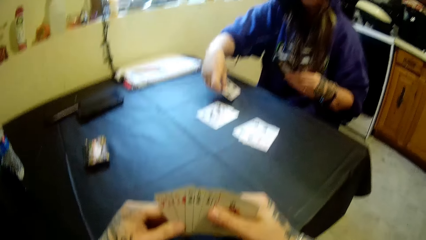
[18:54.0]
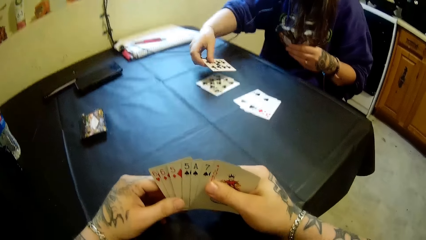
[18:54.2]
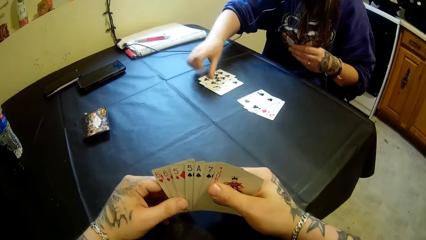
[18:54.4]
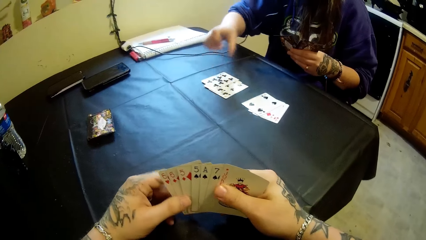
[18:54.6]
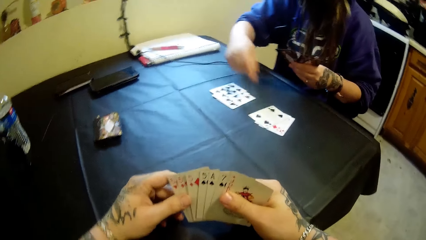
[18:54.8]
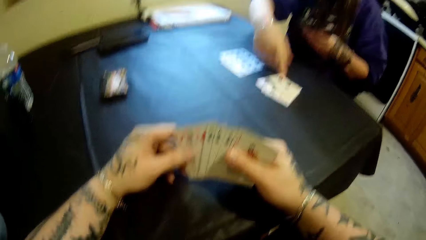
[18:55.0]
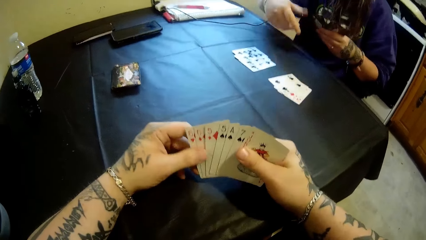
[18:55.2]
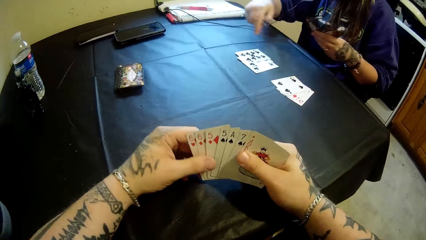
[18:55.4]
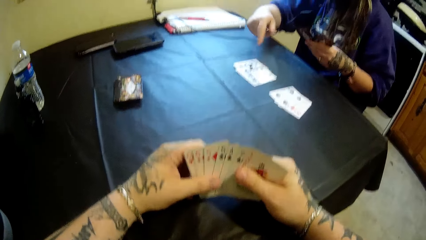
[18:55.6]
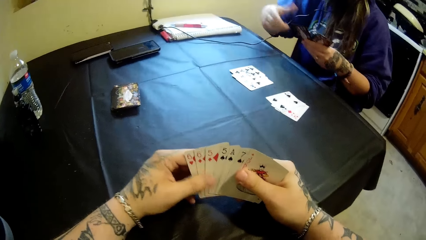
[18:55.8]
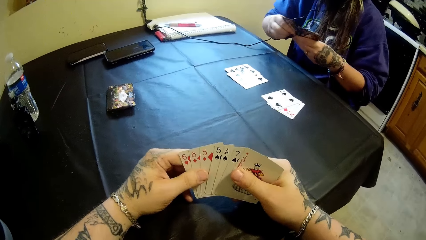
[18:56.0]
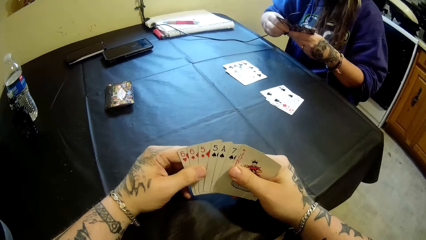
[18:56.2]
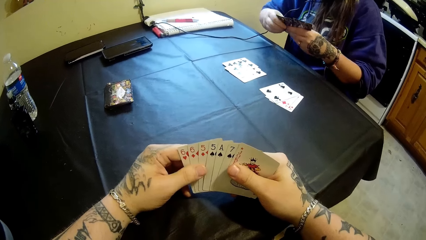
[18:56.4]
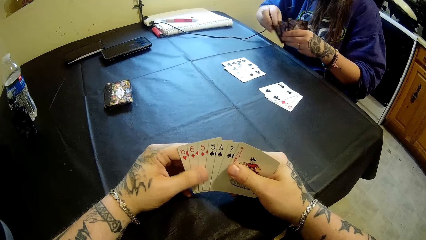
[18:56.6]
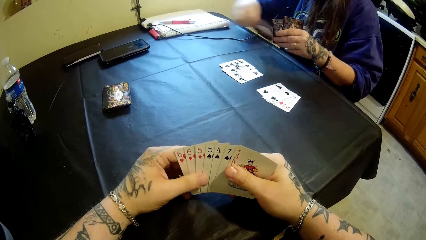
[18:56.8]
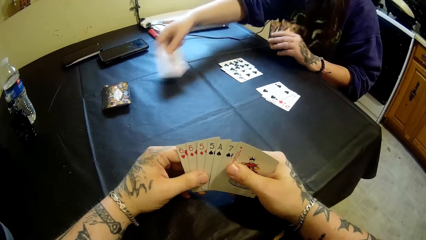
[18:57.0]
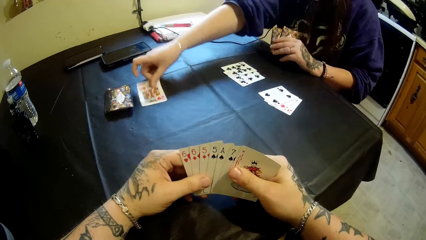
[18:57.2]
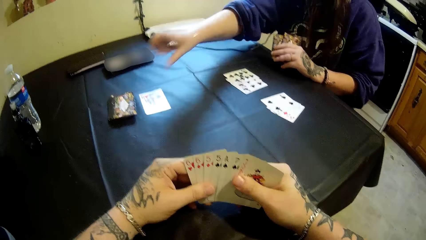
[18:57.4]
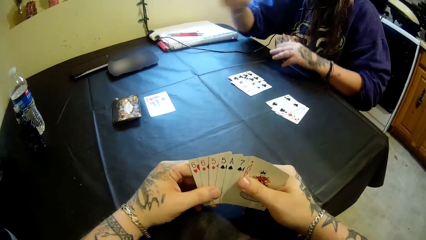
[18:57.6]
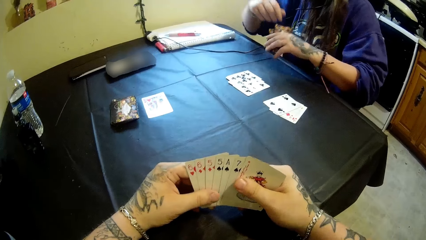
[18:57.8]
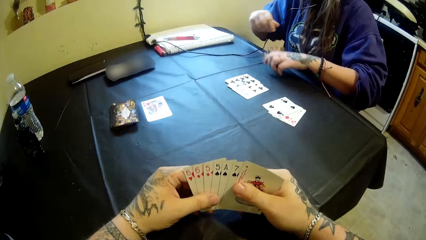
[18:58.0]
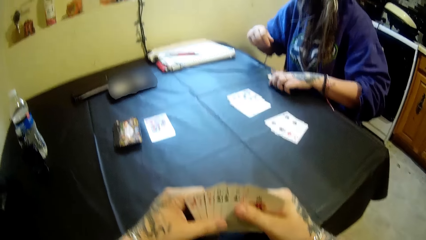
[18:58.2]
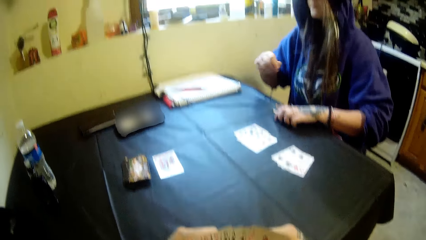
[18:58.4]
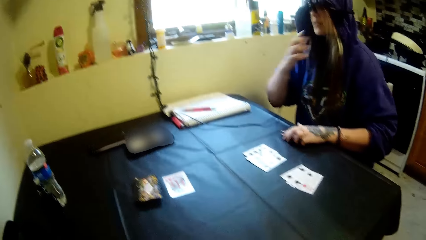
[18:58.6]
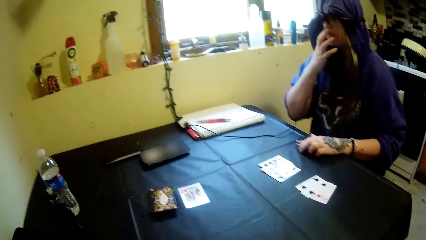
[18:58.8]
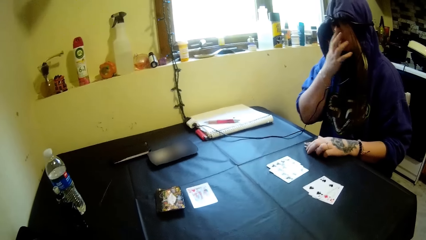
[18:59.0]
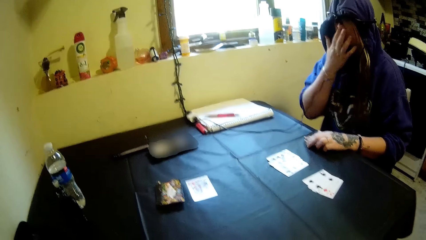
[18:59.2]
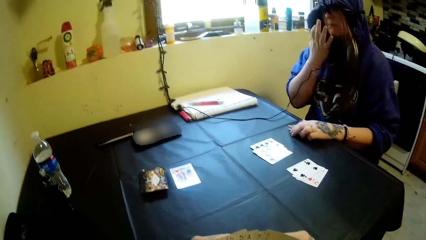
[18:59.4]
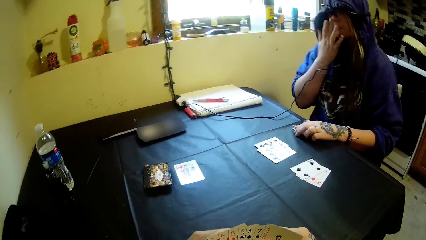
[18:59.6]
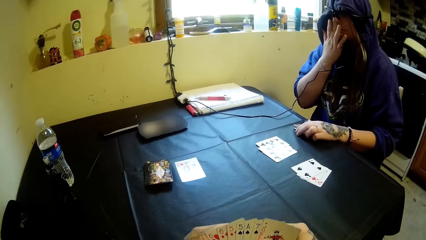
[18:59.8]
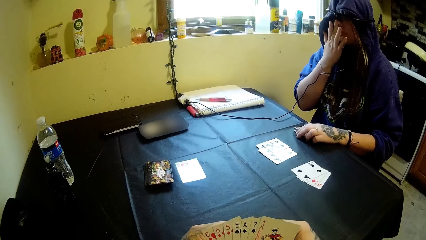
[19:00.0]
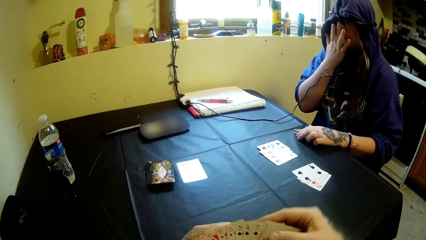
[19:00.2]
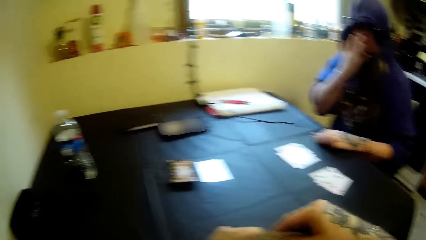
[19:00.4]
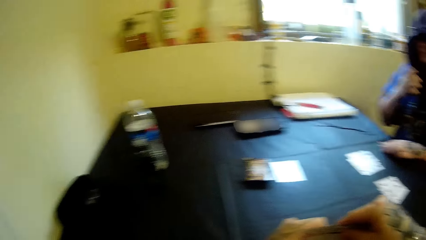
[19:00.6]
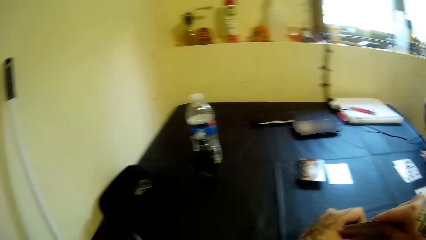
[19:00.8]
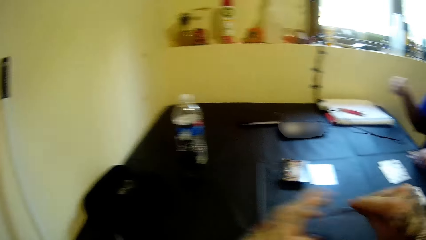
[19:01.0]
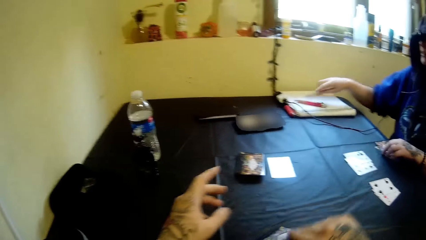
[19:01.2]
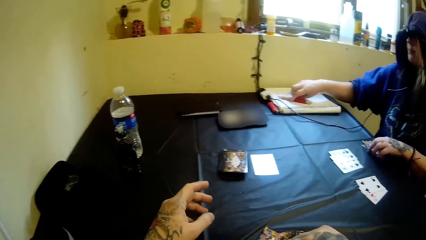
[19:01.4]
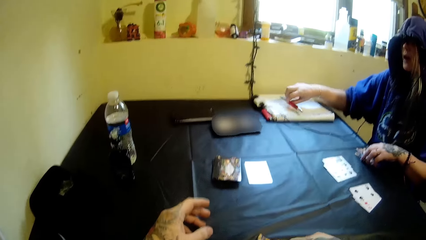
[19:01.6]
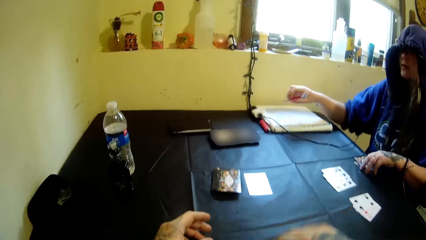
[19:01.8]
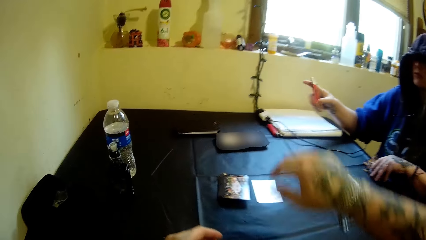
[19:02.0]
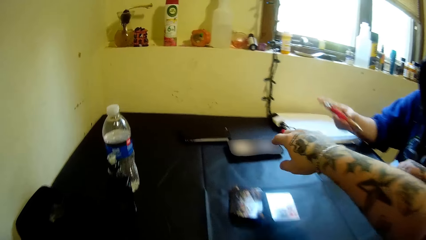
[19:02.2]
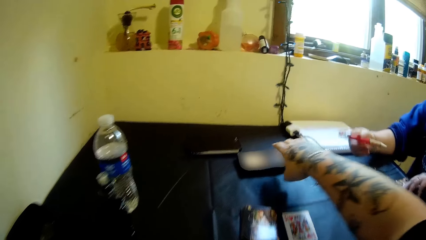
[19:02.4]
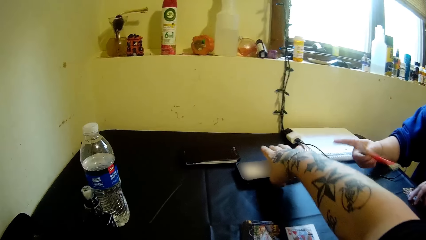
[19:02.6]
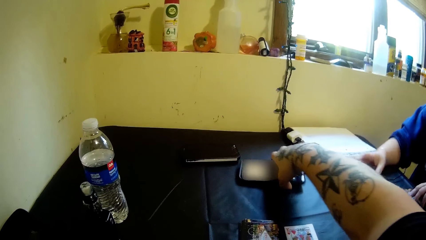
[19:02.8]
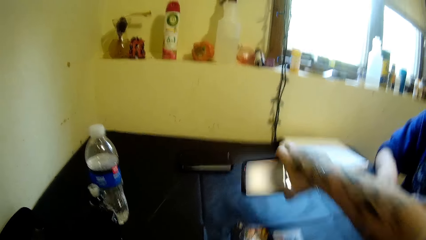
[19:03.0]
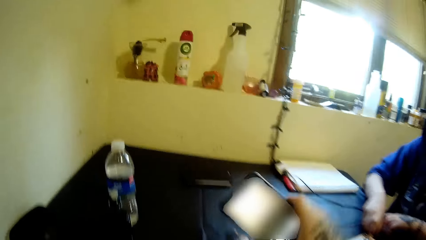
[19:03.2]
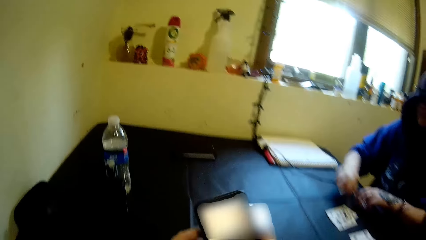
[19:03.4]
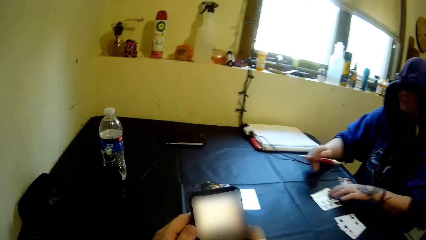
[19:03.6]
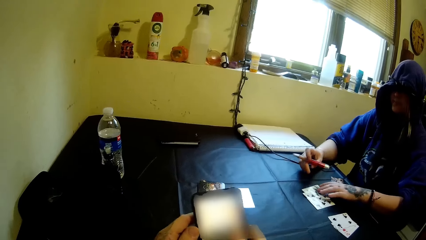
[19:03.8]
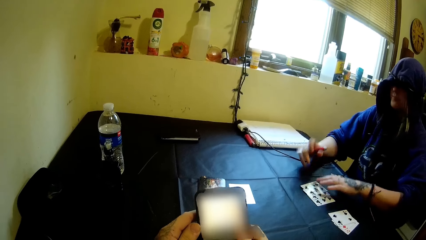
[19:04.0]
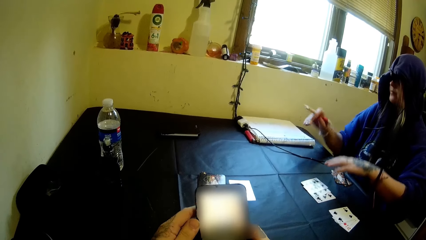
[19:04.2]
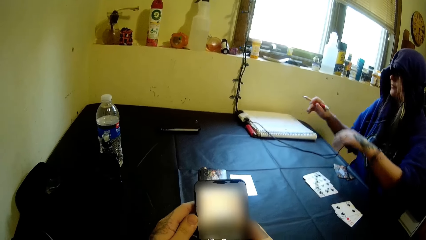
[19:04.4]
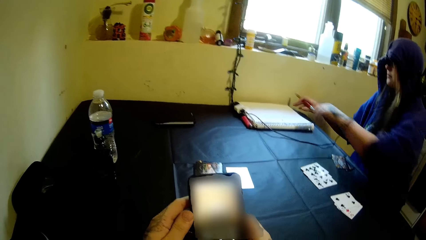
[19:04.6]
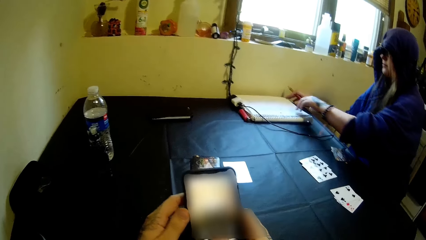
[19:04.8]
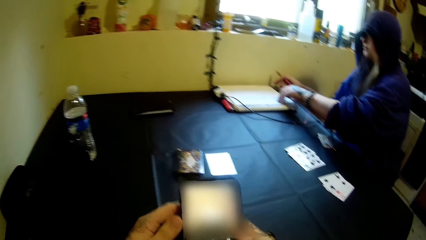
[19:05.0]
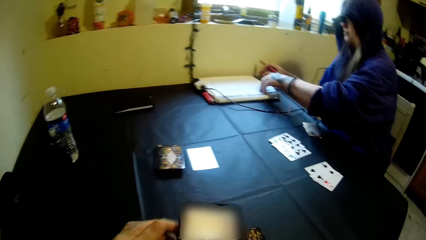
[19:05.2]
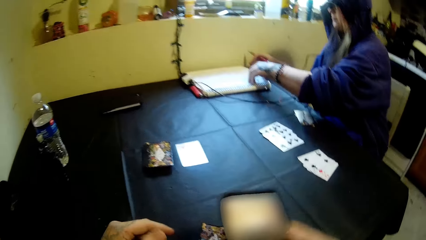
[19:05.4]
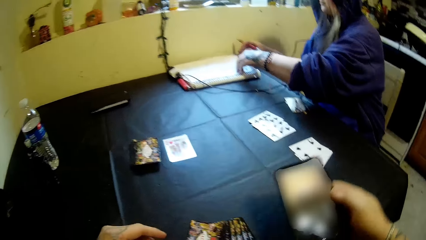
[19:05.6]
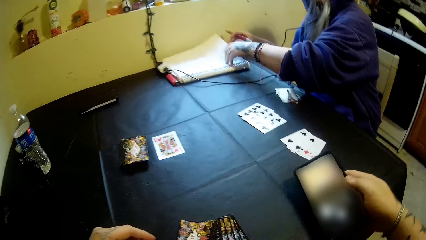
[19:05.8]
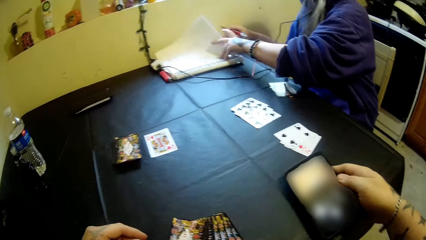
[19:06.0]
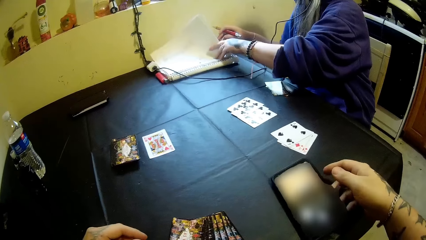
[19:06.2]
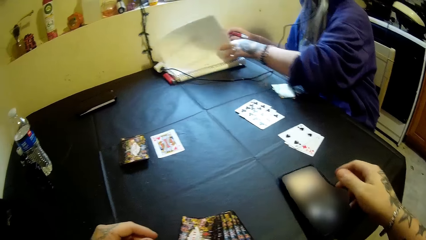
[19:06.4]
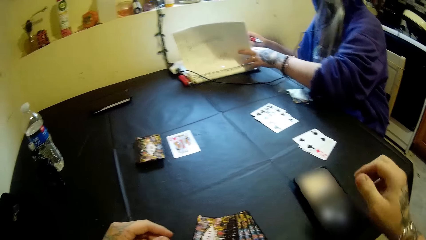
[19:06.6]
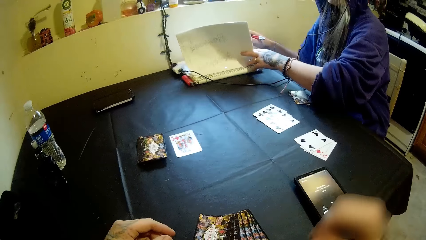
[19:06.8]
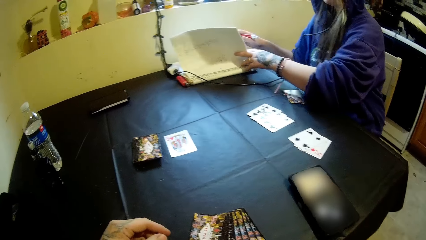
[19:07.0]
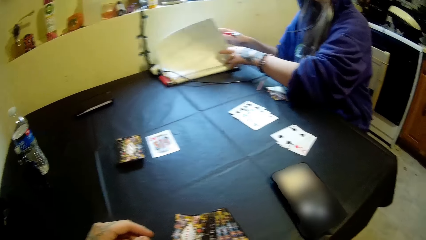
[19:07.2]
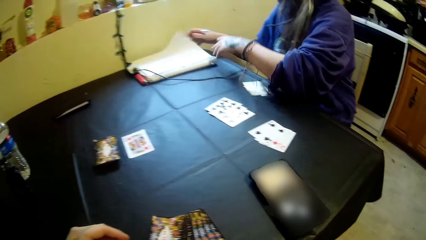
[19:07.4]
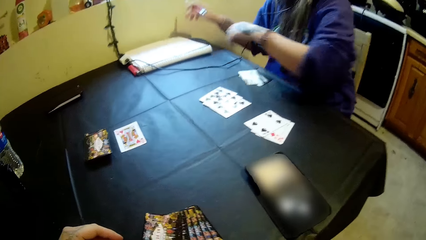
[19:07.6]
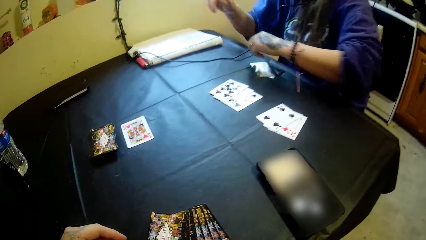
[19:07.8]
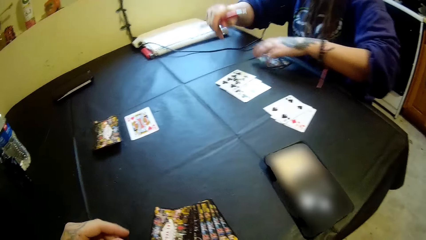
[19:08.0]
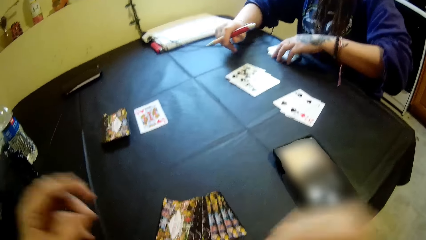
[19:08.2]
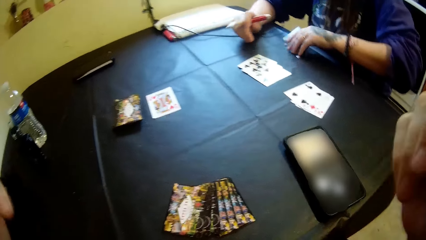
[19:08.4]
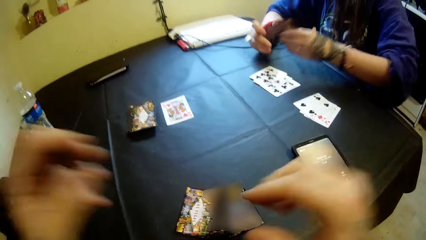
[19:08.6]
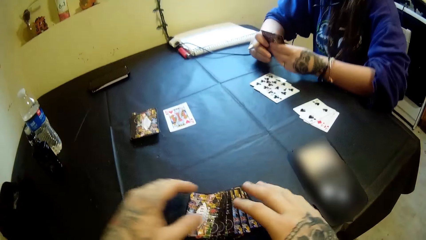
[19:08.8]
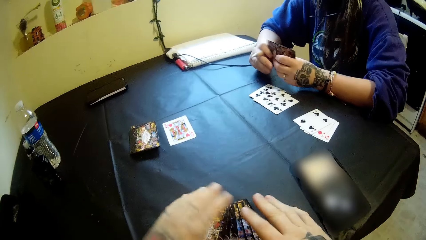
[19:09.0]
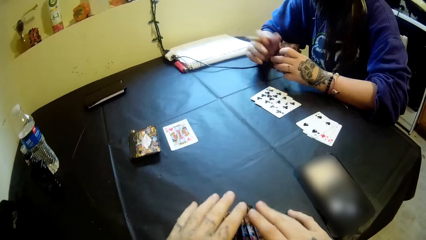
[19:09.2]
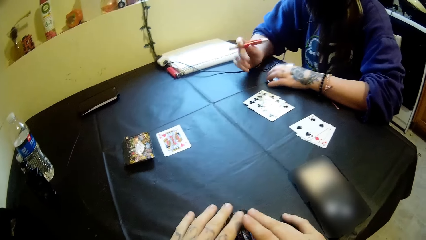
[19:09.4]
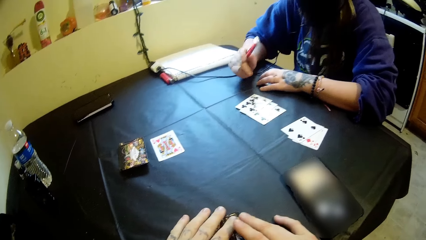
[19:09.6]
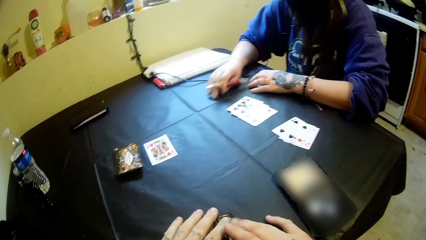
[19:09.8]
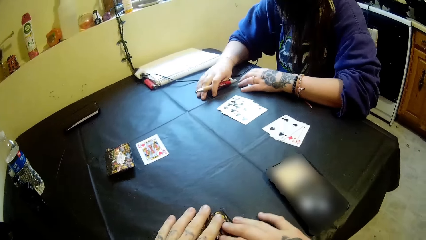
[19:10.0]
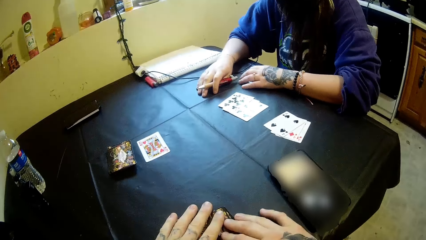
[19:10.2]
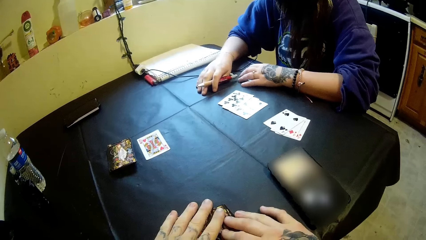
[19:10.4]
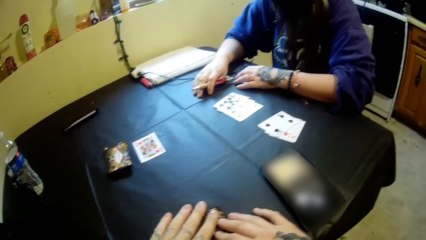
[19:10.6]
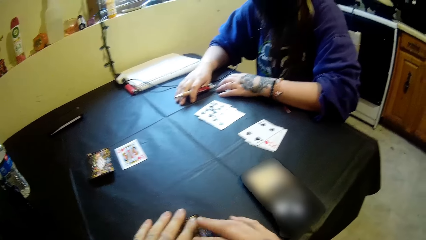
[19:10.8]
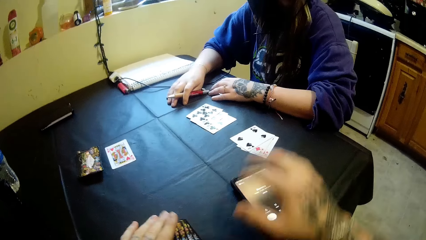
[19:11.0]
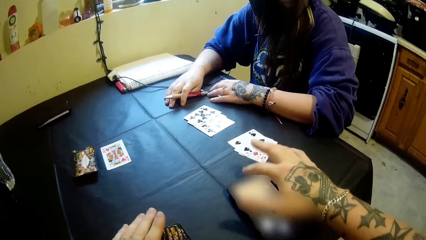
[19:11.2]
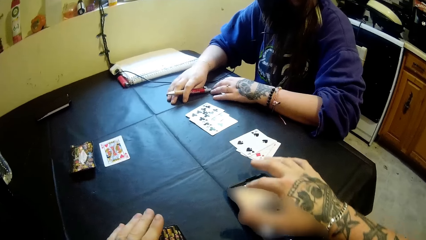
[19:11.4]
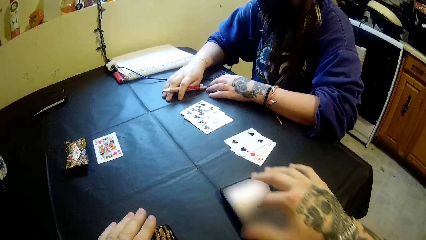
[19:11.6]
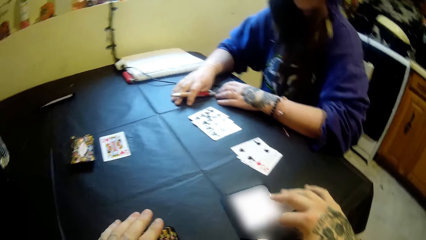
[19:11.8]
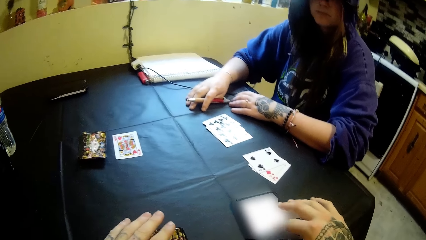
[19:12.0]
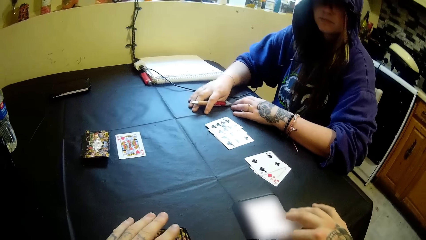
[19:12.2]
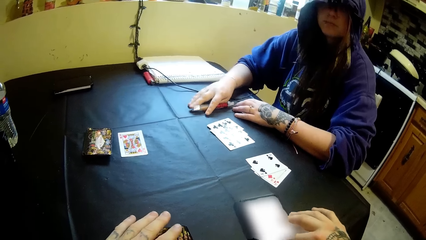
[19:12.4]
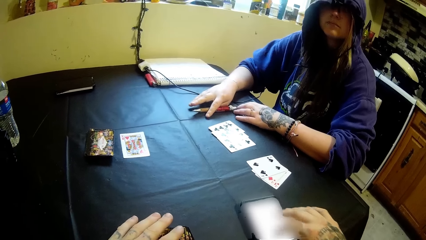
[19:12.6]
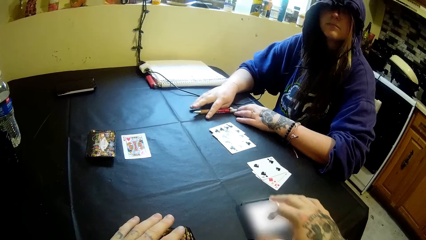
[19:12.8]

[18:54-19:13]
A woman places cards on the table. The woman takes out a card from the cards in her right hand with her left hand. The woman places the card on the table. The woman places her left hand on the table. The woman holds her face. The camera wearer drops the cards in his hands on the table. The woman picks up a pen from the table with her right hand. The woman drops the pen on the table. The camera wearer picks up a phone from the table with his right hand. The woman picks up the pen from the table with her right hand. The woman moves a card on the table with her left hand. The camera wearer presses the phone with both hands. The woman opens a white book on the table with her left hand. The camera wearer drops the phone on the table with his right hand. He puts on his phone. The woman closes the white book with her left hand. The camera wearer scrolls his phone. The woman picks up the cards from the table with her left hand. The woman holds the cards with her right hand too. The woman places the cards on the table with her left hand. The camera wearer holds the cards with his two hands. He touches the phone on the table with his right hand.
